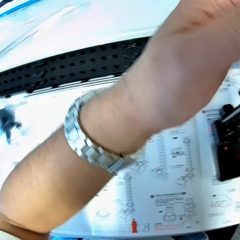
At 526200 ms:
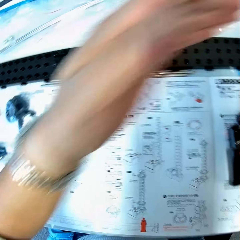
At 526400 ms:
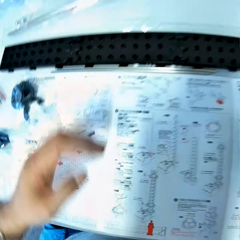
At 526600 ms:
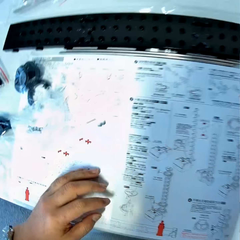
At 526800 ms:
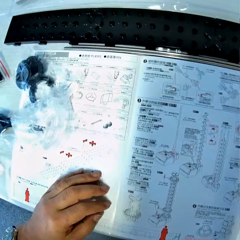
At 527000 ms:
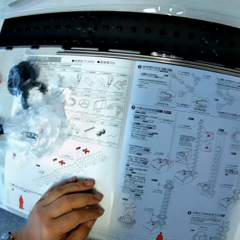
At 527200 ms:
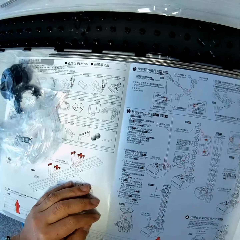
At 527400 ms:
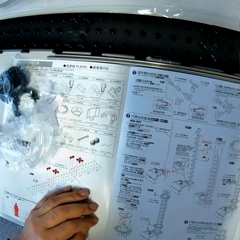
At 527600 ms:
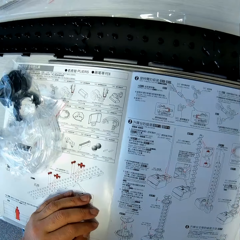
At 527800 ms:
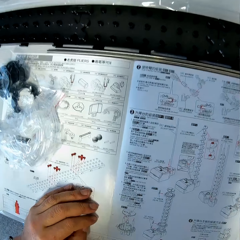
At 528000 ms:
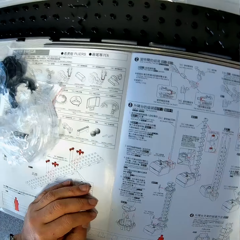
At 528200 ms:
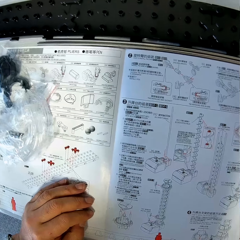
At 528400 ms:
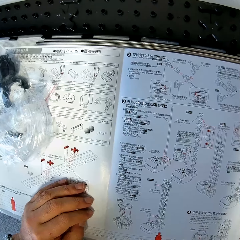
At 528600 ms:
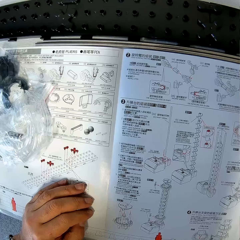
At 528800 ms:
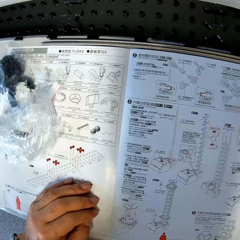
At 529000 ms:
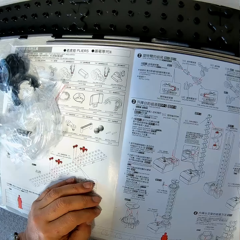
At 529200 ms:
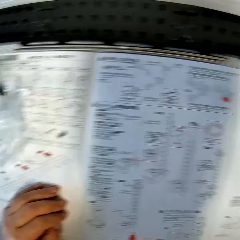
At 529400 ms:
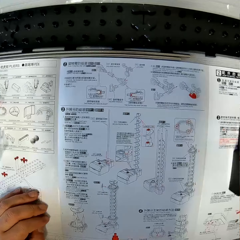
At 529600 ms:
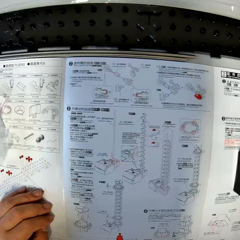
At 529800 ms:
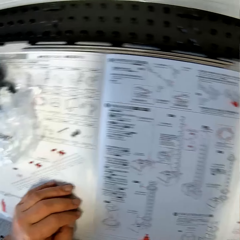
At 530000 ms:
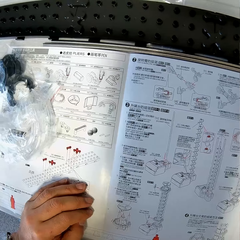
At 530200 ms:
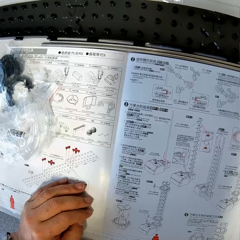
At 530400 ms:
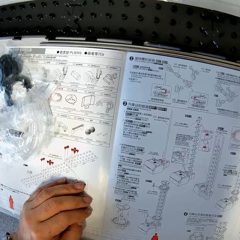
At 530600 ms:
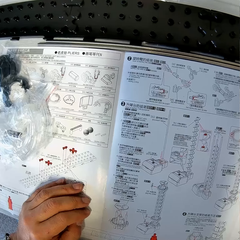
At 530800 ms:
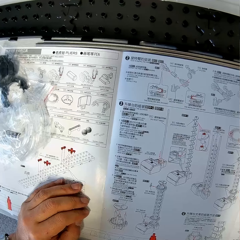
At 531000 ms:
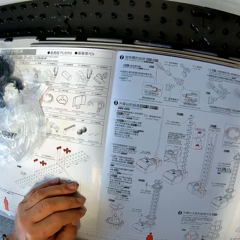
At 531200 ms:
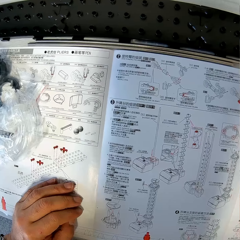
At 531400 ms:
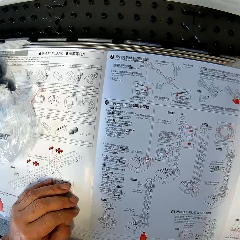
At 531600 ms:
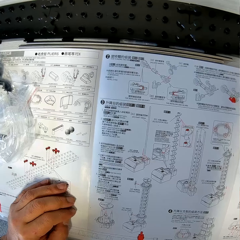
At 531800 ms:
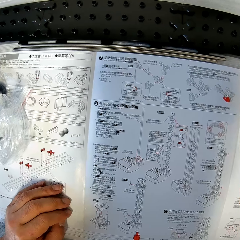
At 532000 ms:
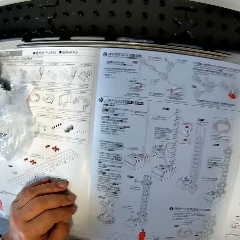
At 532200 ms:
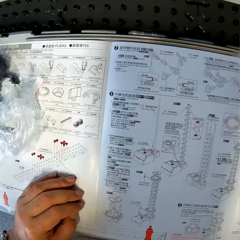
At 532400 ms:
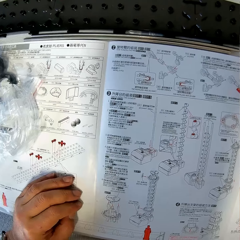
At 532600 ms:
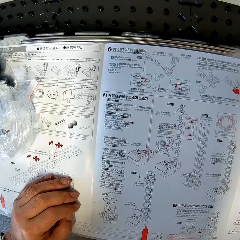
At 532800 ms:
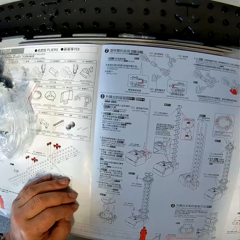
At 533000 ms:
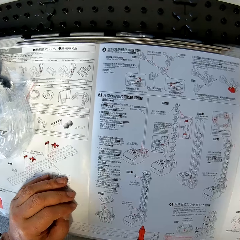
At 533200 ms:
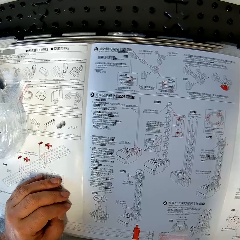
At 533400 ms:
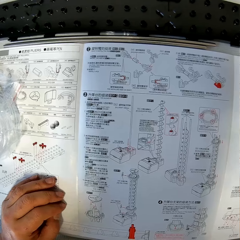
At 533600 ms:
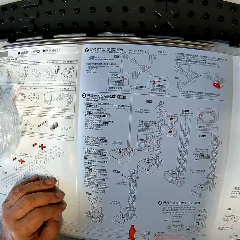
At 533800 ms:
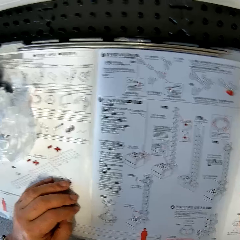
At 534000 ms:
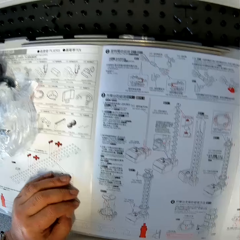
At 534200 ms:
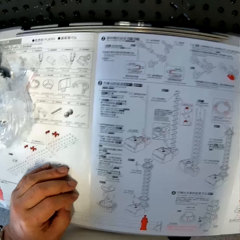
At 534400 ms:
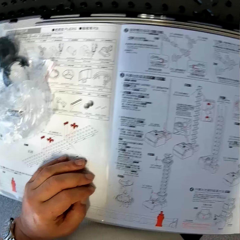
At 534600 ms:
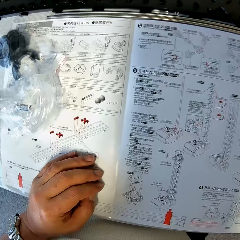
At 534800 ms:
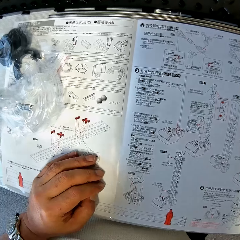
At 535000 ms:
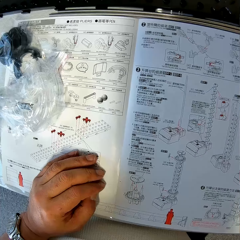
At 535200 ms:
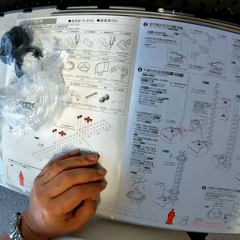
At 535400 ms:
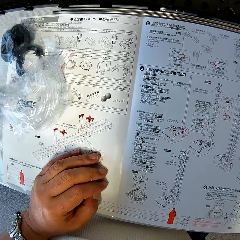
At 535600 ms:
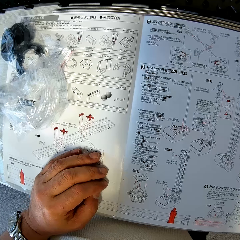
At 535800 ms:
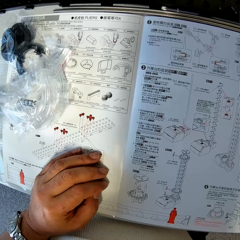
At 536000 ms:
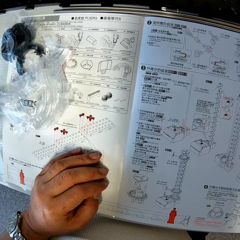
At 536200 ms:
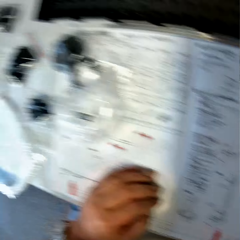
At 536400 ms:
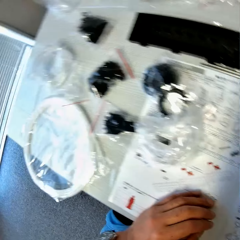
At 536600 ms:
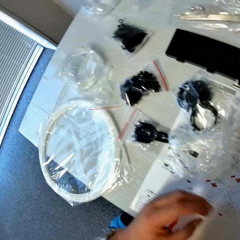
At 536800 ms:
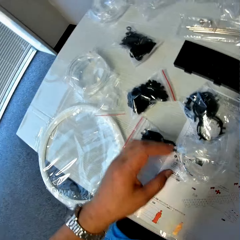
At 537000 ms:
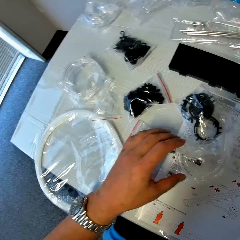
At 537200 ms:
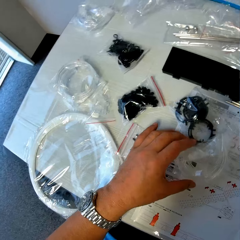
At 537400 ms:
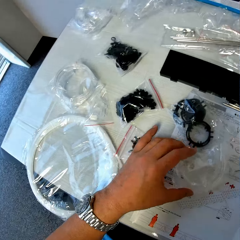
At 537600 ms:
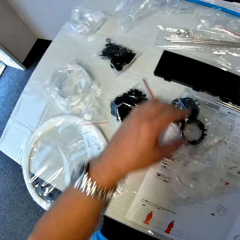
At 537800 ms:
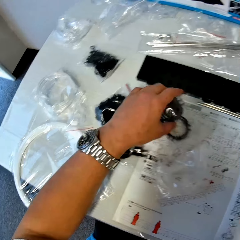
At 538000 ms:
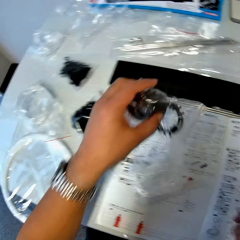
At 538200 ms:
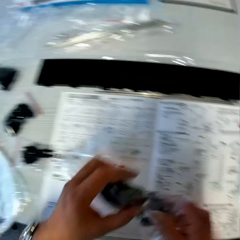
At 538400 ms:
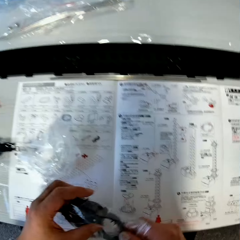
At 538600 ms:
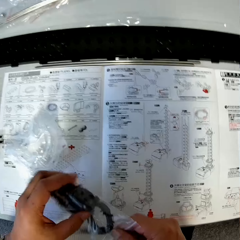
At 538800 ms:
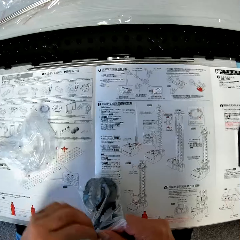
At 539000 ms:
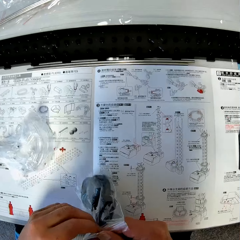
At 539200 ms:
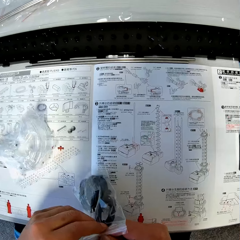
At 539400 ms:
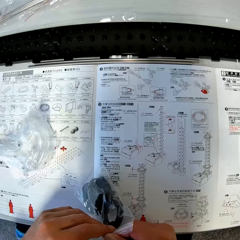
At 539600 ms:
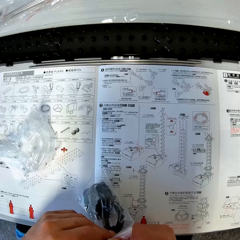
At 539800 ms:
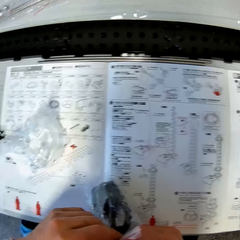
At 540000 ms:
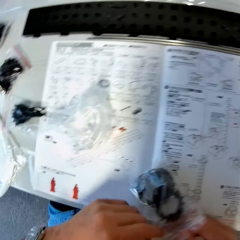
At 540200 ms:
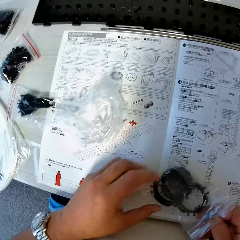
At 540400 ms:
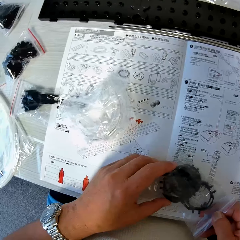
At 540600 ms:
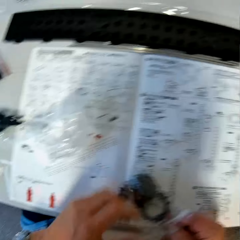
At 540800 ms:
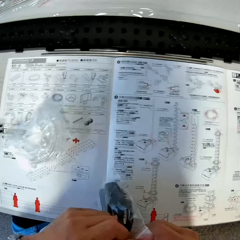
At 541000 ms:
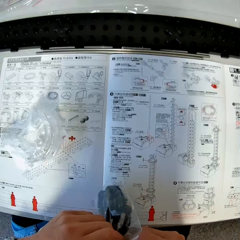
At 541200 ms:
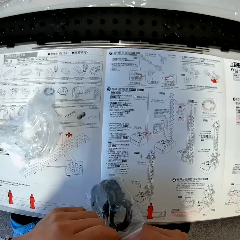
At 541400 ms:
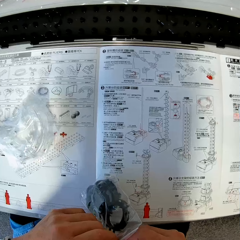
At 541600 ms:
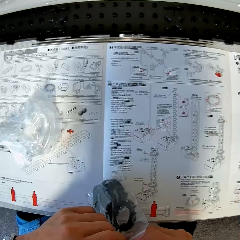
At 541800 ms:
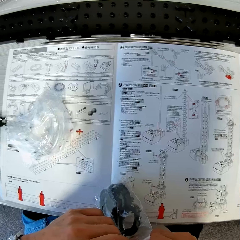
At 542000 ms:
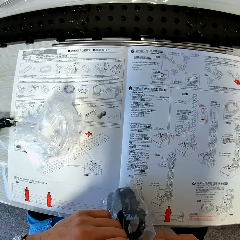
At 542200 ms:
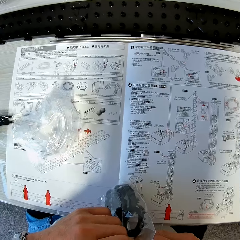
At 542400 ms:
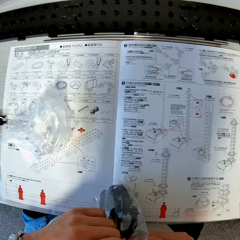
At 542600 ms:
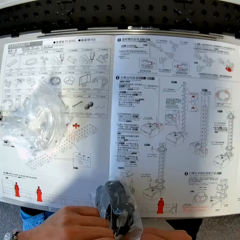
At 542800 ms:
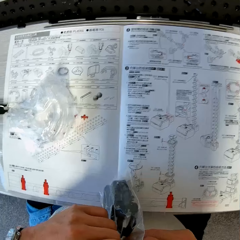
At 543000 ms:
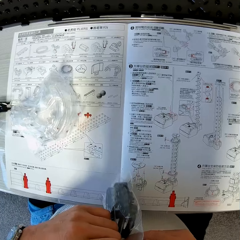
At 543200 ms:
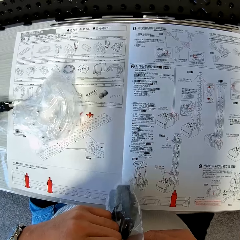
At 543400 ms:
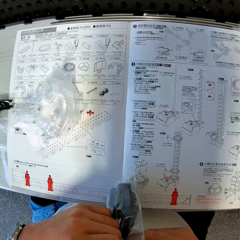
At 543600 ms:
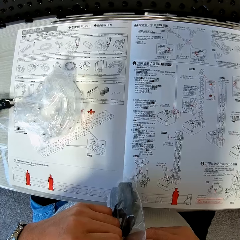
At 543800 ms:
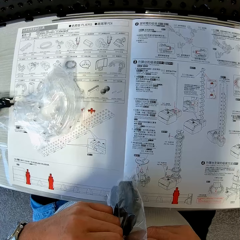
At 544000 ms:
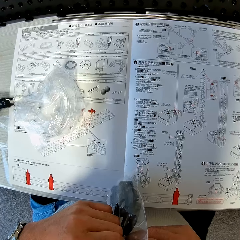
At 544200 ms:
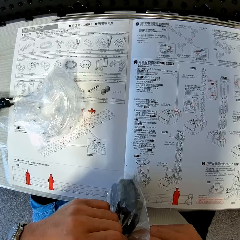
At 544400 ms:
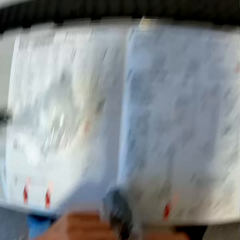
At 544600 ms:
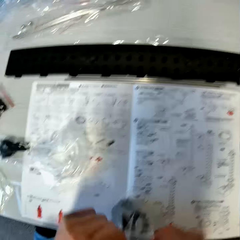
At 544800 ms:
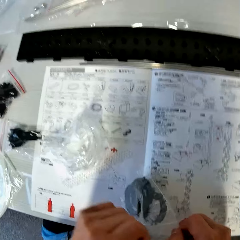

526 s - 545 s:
The camera wearer reads the paper. They take a nylon from the table. They pick up the material. They open the nylon. They read the paper.

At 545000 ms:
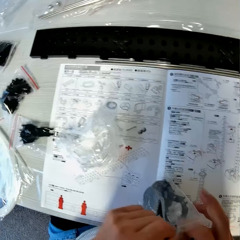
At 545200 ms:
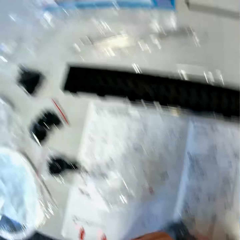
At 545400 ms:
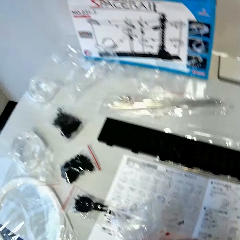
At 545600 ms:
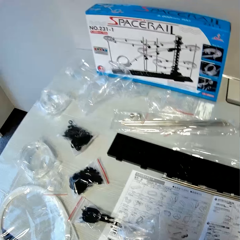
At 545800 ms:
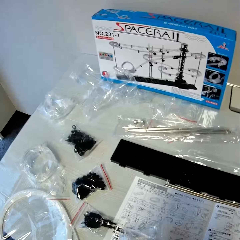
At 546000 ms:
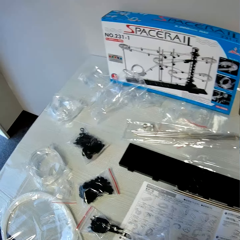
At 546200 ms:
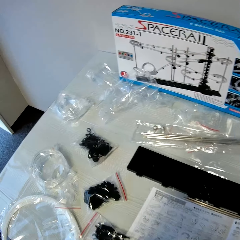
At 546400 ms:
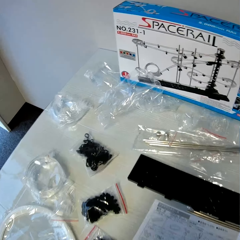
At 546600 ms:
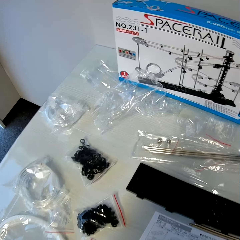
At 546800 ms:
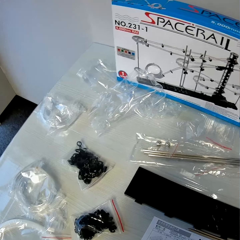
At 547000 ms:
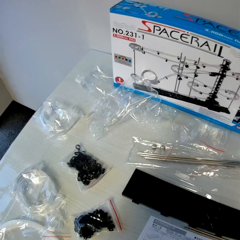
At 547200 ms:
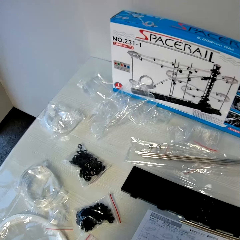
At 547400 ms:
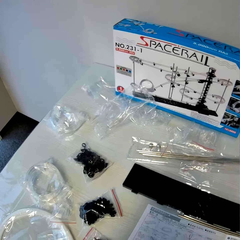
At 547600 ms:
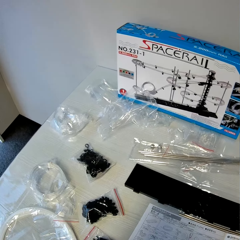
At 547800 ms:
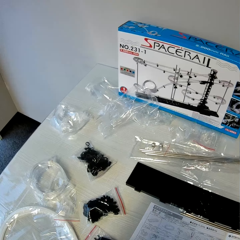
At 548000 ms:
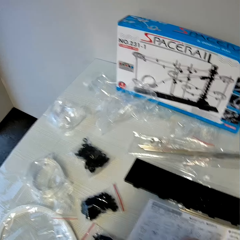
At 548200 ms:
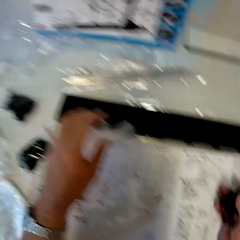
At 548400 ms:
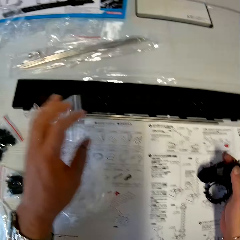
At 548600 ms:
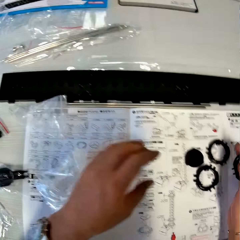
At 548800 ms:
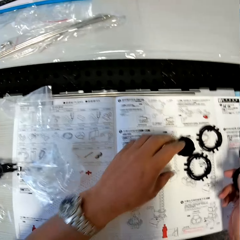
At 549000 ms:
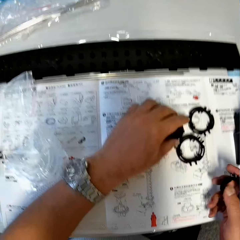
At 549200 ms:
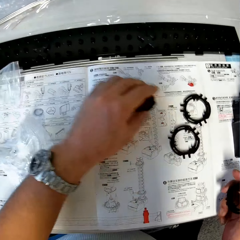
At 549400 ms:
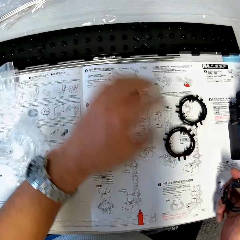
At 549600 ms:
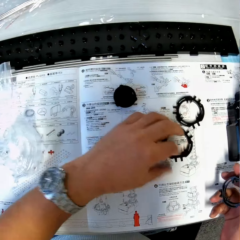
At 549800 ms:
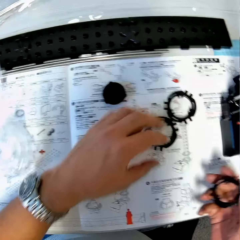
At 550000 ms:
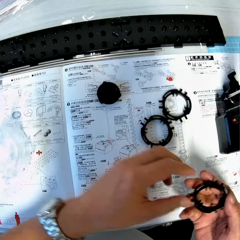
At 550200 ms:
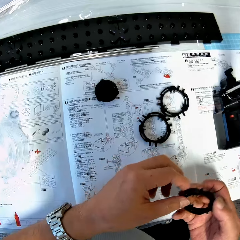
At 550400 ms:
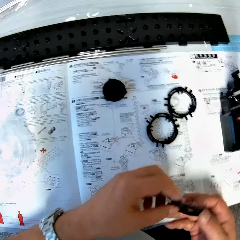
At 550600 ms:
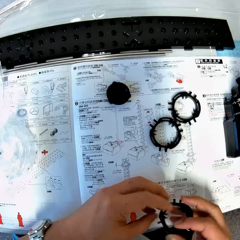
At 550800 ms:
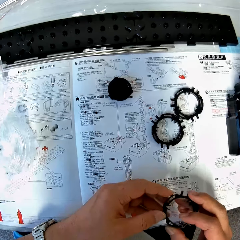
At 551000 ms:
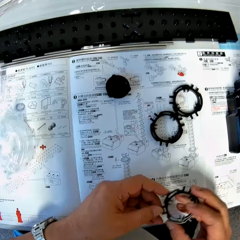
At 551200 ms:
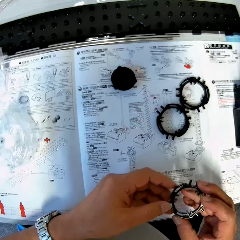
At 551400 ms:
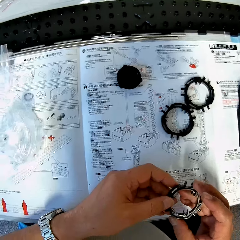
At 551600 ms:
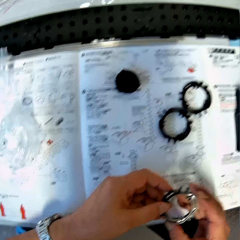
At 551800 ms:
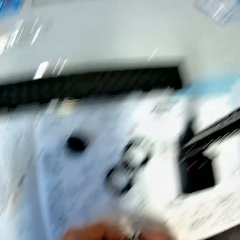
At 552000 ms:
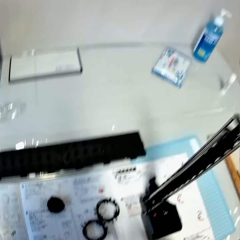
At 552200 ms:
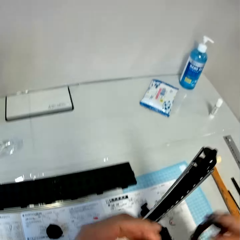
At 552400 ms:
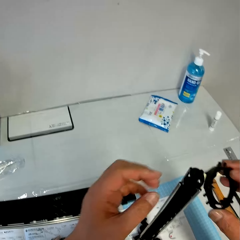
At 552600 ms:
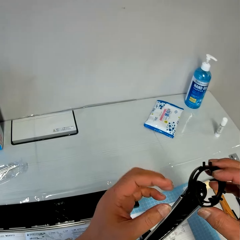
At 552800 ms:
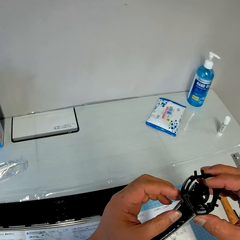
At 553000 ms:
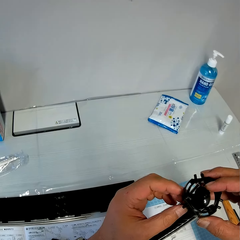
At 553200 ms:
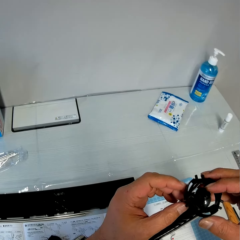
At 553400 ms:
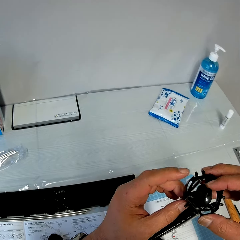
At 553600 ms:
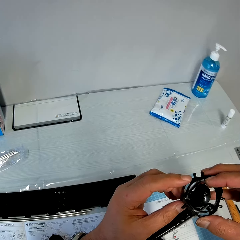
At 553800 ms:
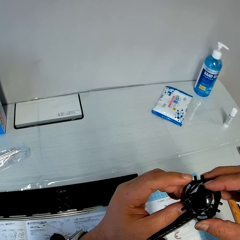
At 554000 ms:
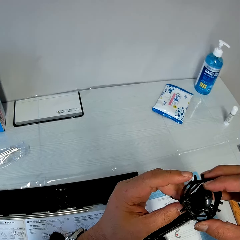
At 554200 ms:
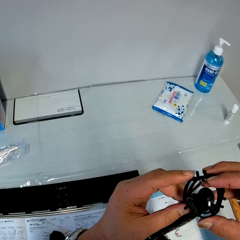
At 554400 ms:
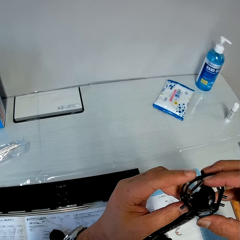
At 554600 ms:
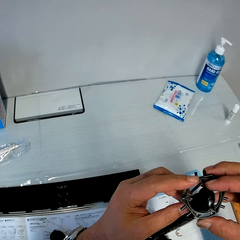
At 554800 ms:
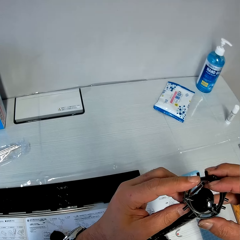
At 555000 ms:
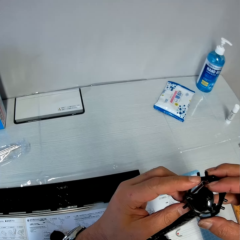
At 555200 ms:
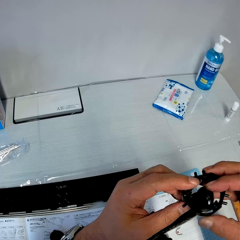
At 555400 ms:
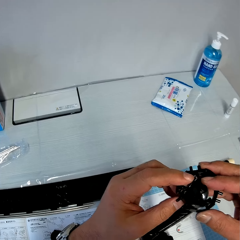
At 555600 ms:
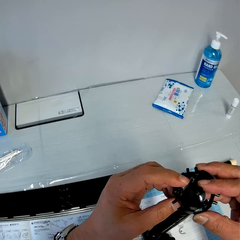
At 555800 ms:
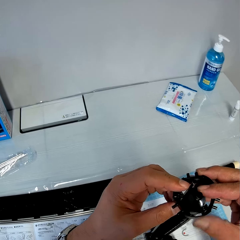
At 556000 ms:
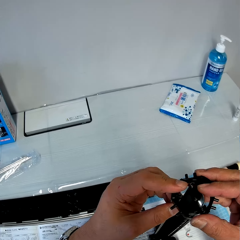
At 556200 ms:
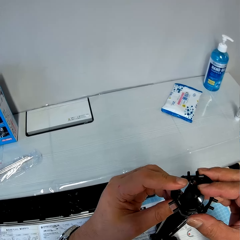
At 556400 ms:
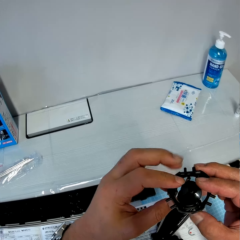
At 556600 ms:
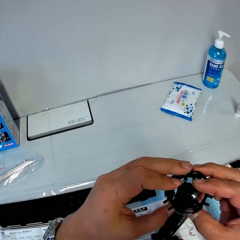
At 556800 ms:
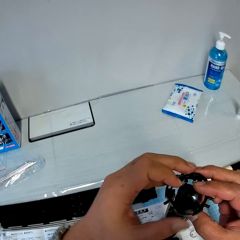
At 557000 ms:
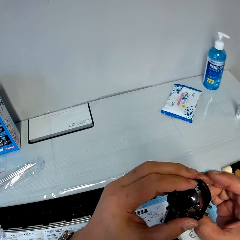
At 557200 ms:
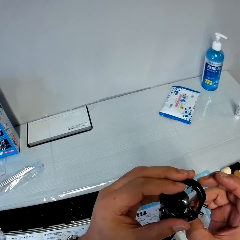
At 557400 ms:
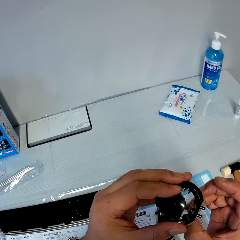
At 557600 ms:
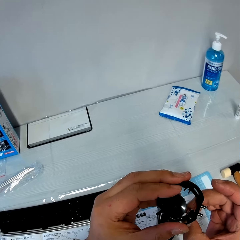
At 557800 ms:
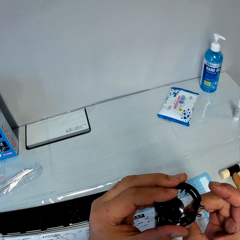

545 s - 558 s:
The camera wearer looks around. They check the antenna parts on the table. They select the materials. They assemble the space rail. They fix the antenna head.
